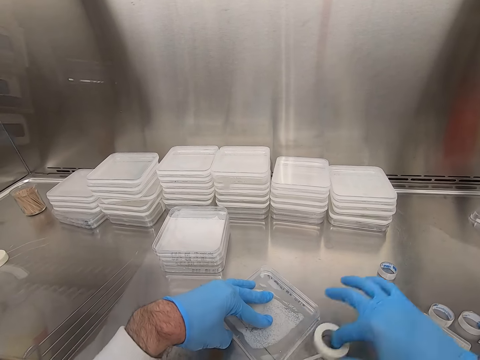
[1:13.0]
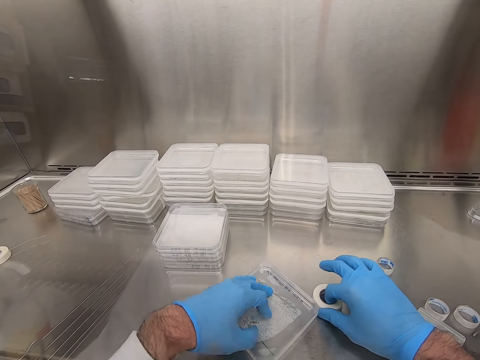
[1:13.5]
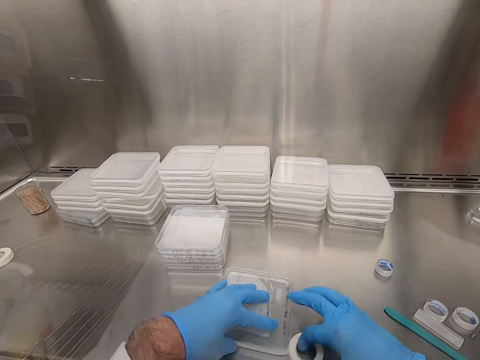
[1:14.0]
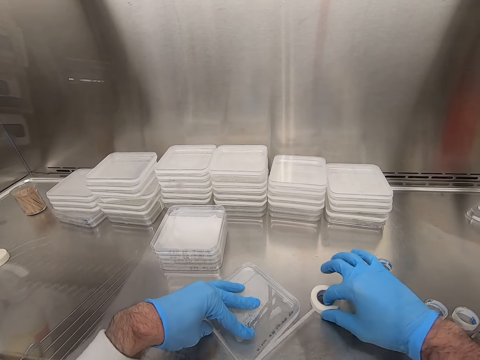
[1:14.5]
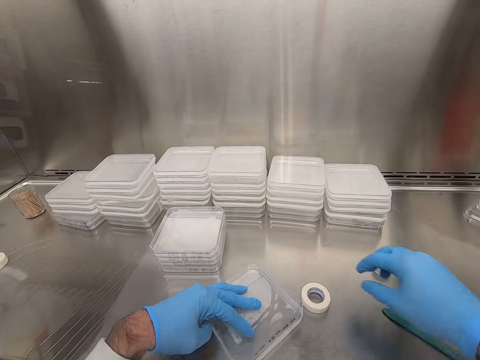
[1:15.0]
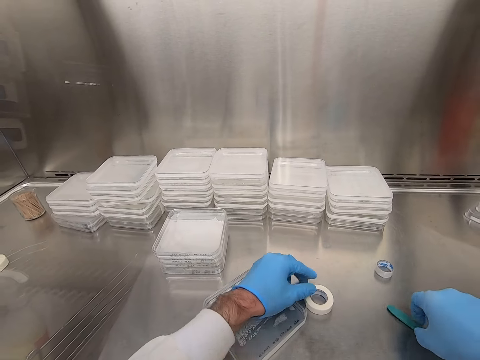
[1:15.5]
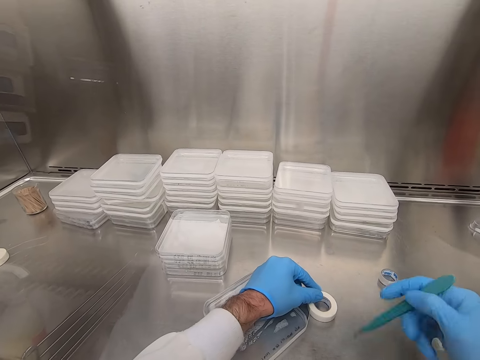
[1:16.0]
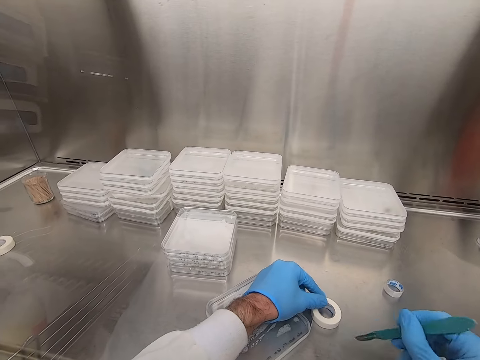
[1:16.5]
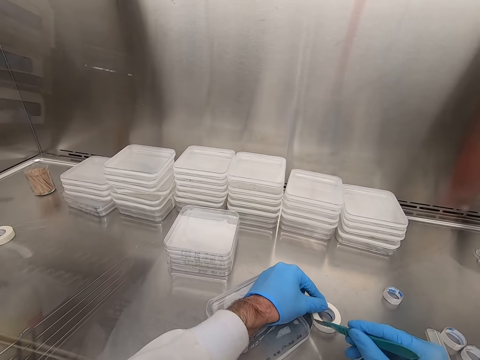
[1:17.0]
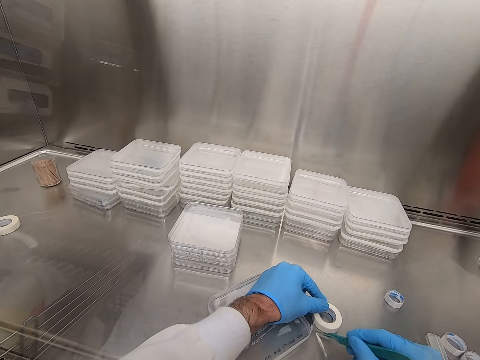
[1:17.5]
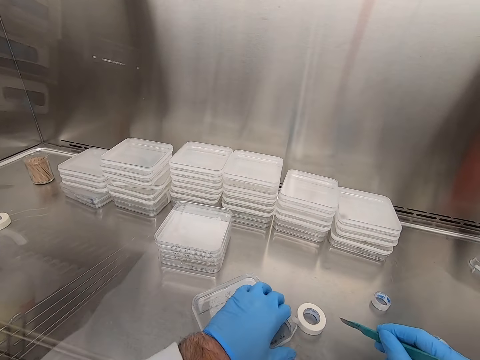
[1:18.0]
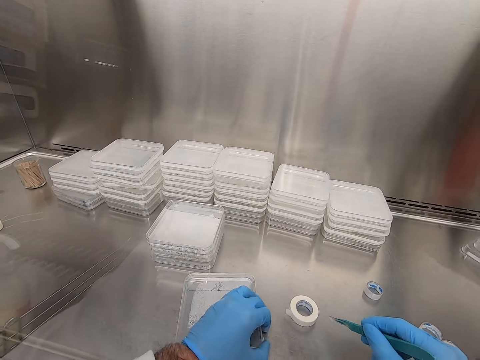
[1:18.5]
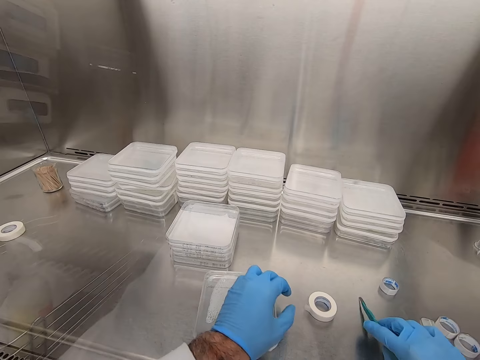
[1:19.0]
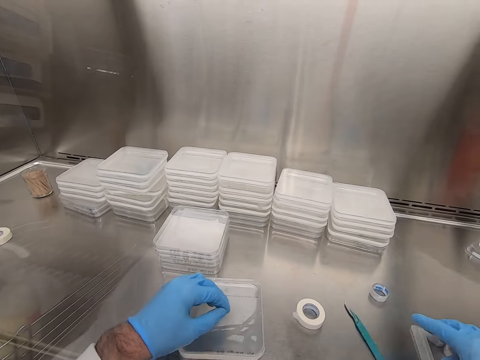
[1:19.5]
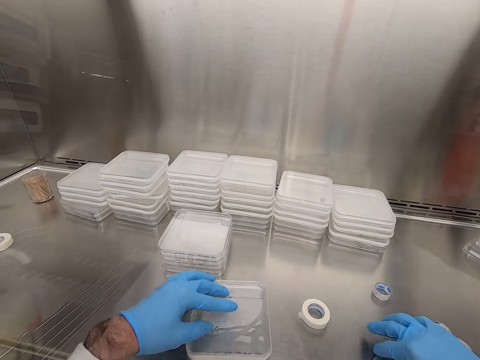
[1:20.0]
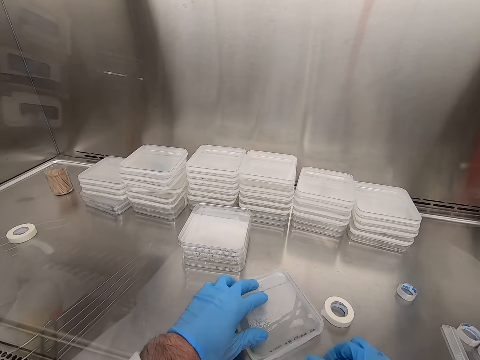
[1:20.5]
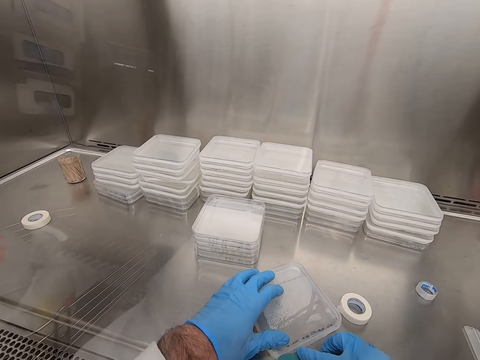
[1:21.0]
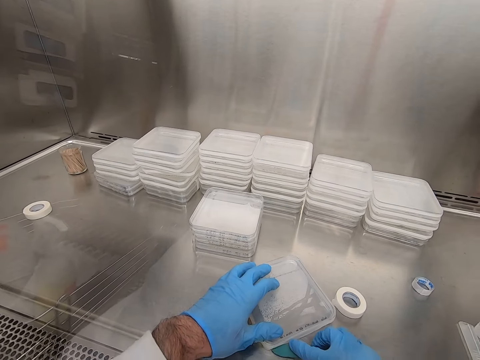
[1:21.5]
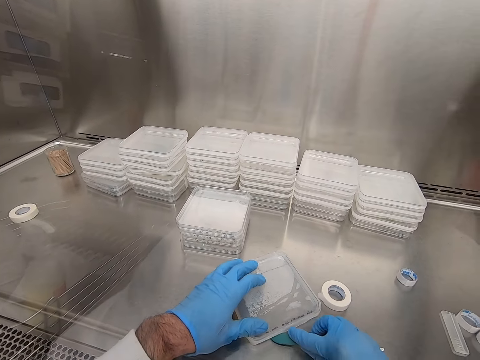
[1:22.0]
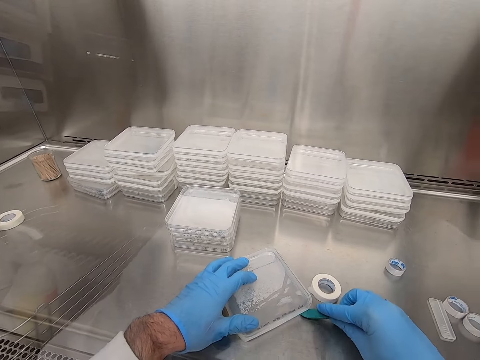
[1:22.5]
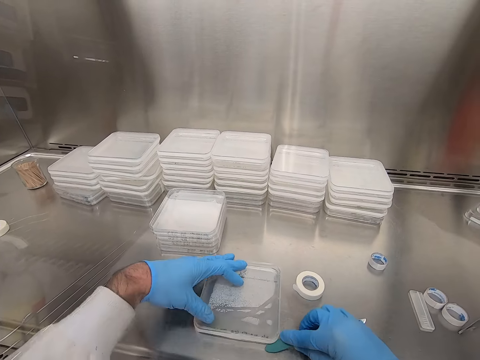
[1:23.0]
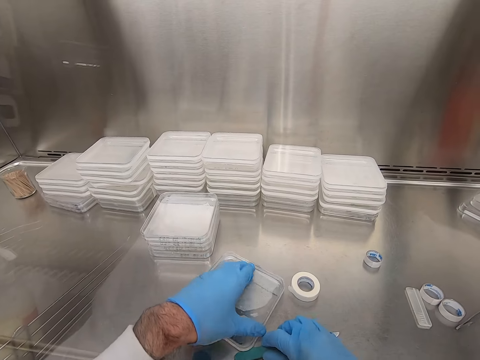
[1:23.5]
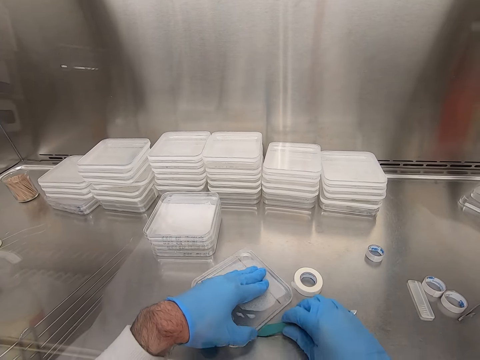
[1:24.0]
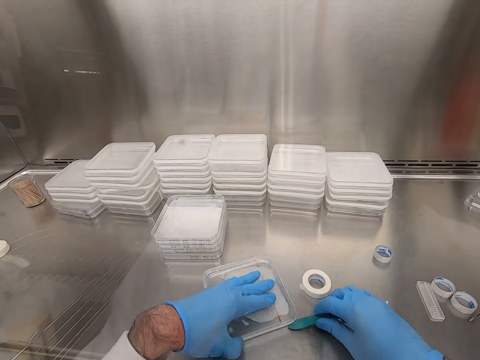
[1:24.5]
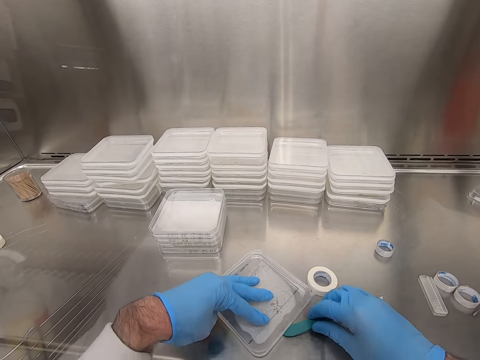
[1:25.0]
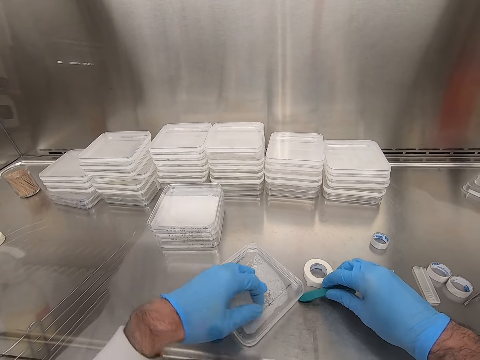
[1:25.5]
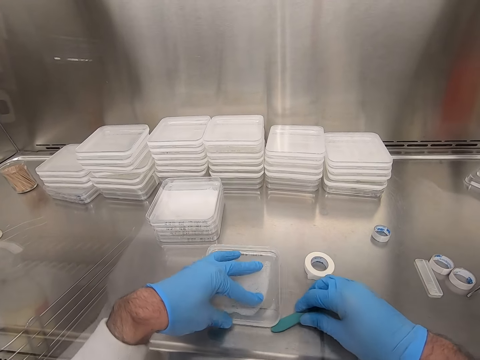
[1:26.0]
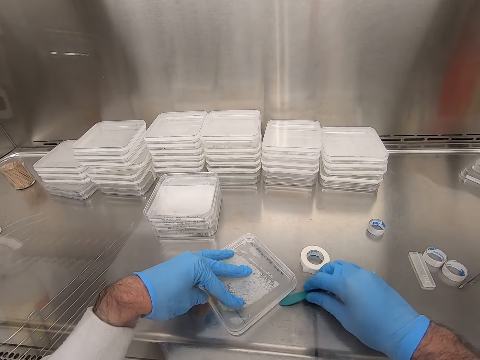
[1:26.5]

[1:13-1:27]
The camera wearer picks up the utility knife or scalpel. They cut the tape. They put down the utility knife. They put the tape down. They pick up the utility knife. They press the tape around the plastic container with the scalpel.

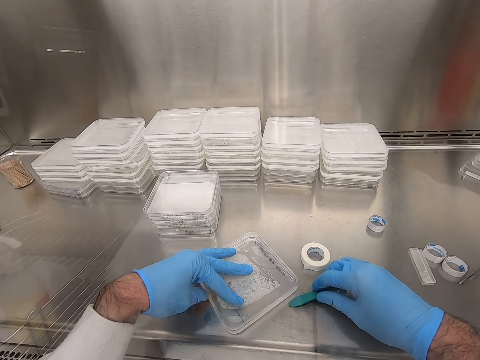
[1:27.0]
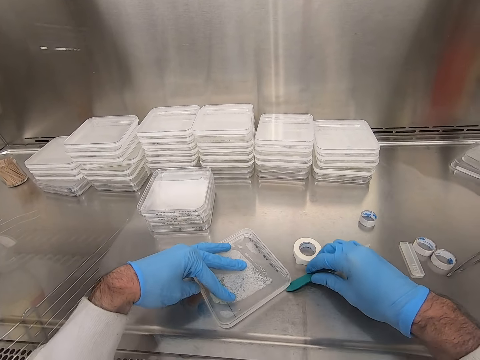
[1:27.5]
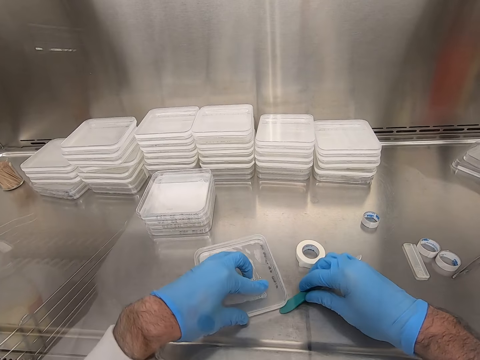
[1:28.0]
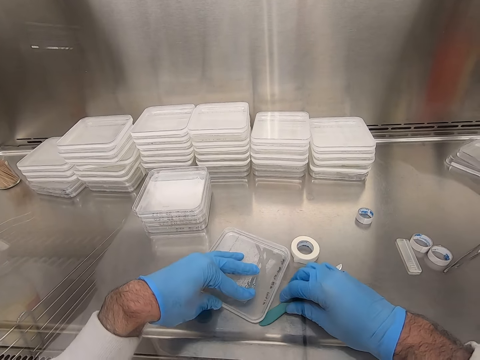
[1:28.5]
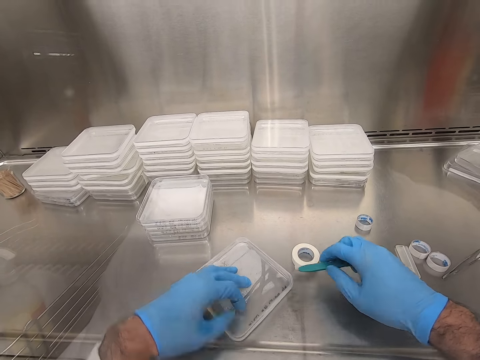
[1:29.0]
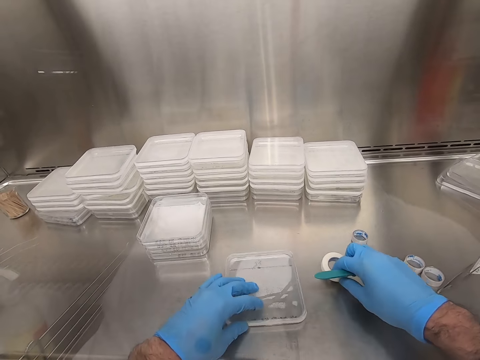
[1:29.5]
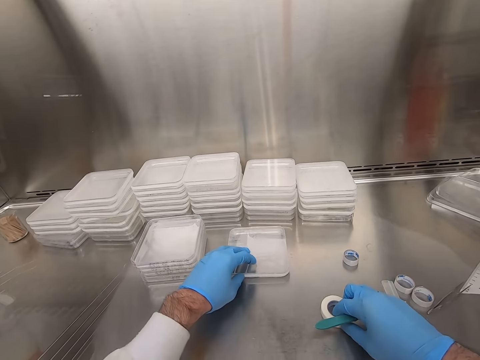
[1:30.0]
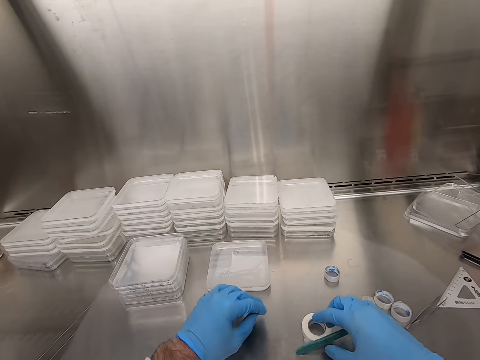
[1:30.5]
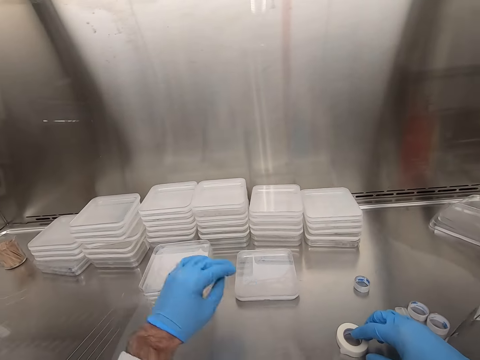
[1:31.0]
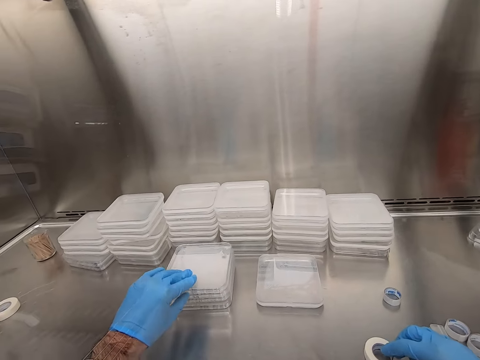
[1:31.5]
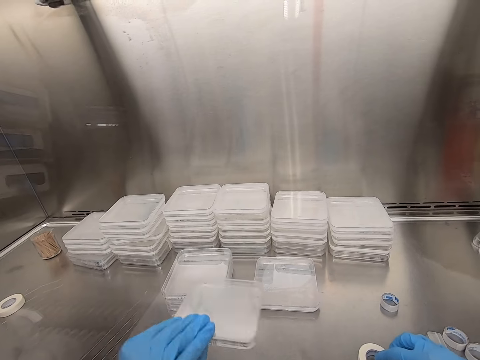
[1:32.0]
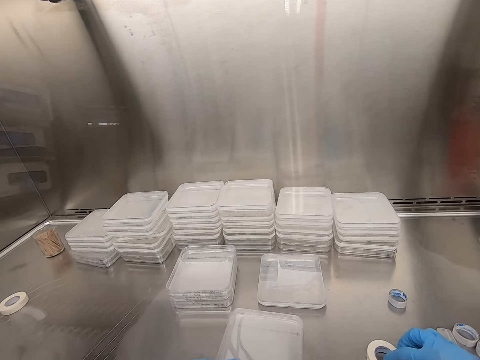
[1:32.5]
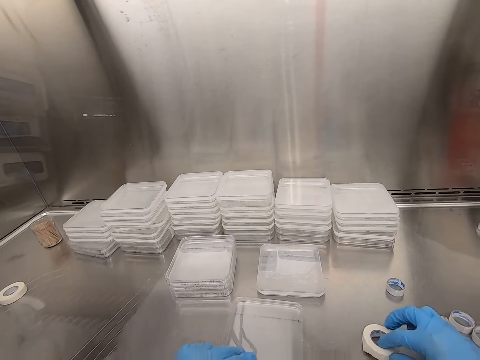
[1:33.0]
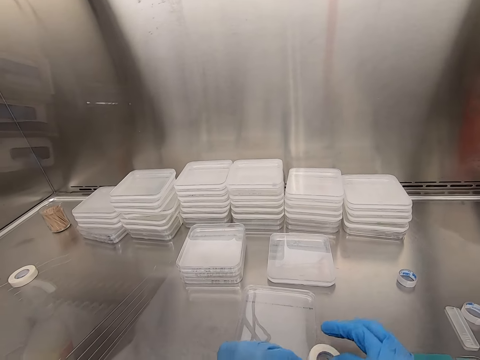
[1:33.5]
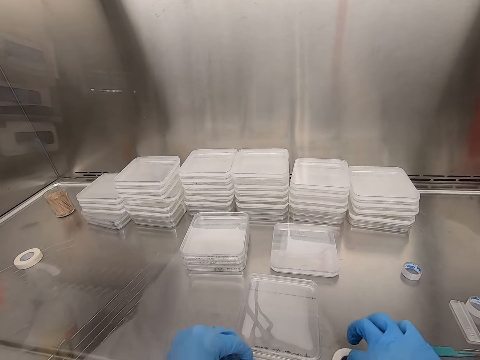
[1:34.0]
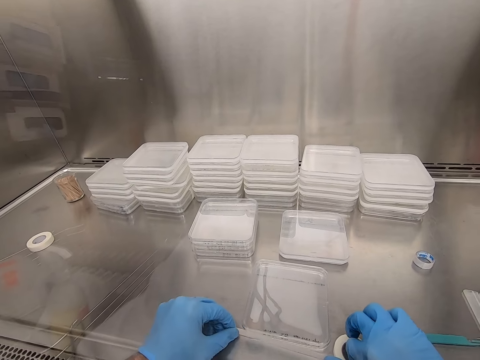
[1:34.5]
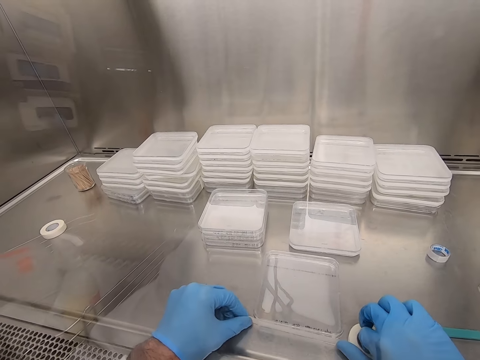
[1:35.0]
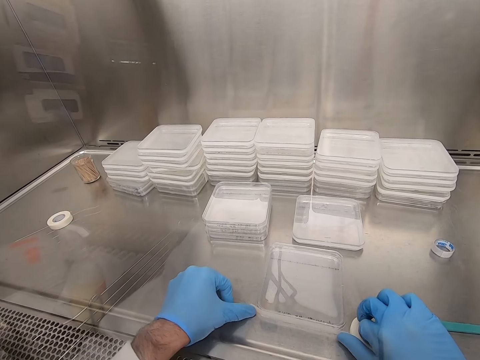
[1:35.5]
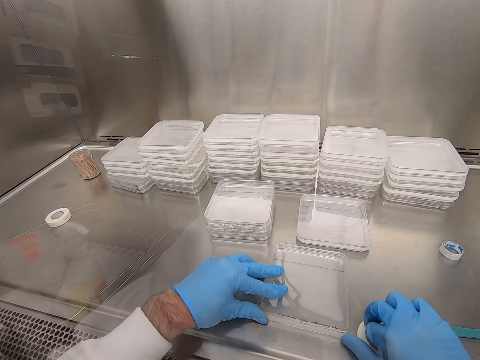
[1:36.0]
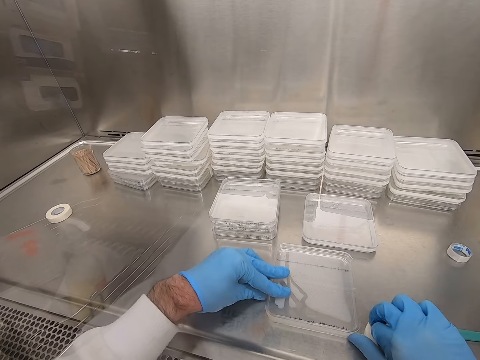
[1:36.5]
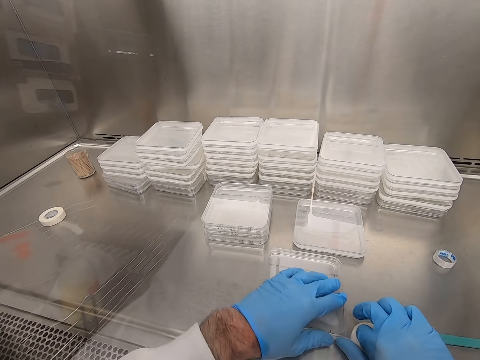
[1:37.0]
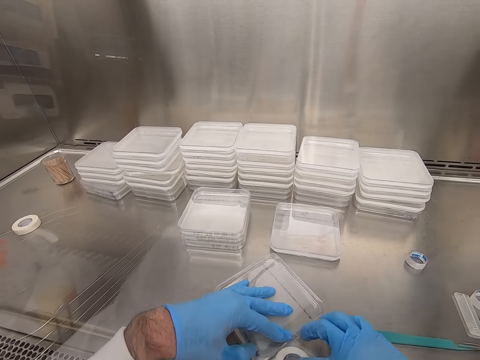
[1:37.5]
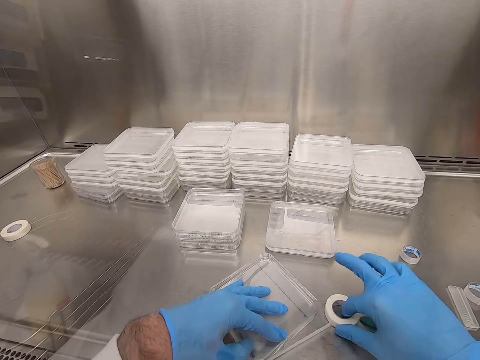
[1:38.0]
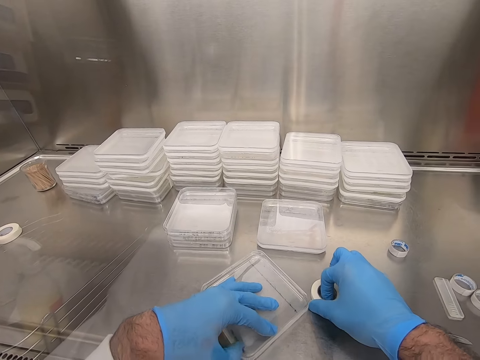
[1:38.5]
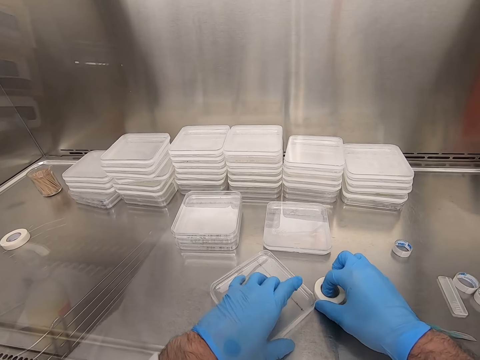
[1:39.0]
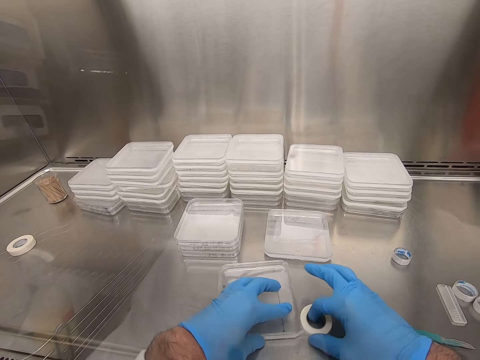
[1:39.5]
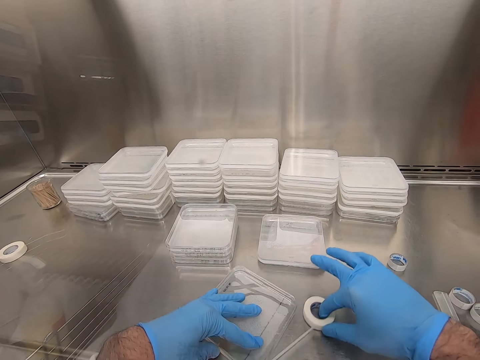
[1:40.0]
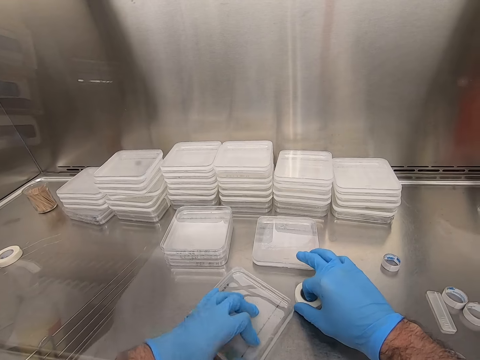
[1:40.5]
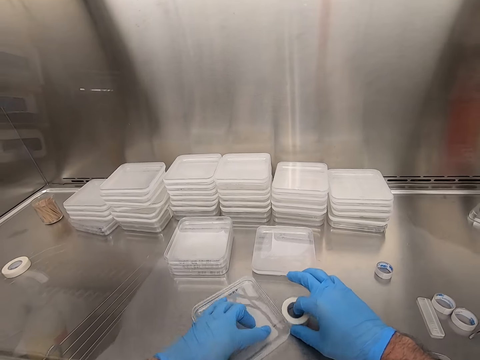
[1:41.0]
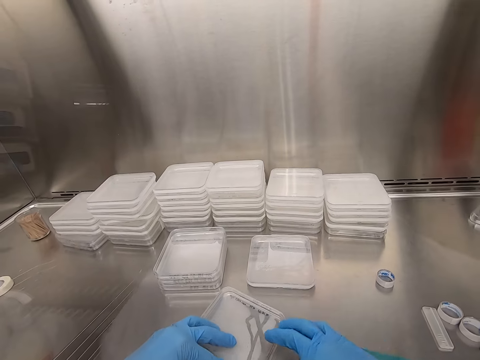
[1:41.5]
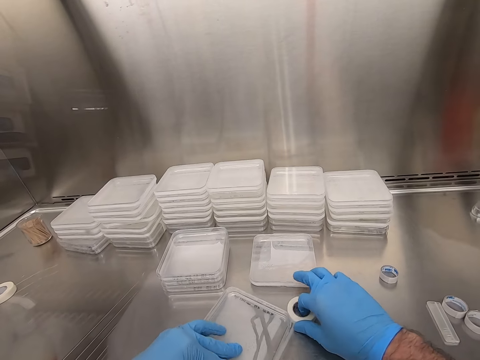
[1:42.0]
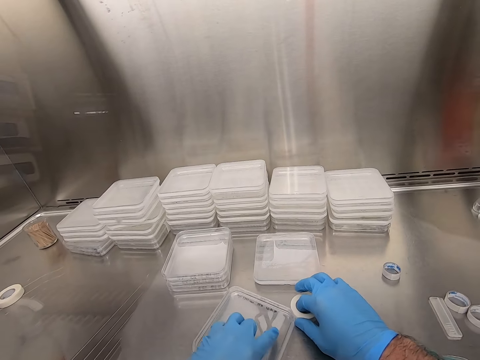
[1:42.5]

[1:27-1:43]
The camera wearer moves the tape. They move the plastic container. They pick up another plastic container. They hold the container. They put down the tape. They pick up the tape. They apply the tape around the container.
